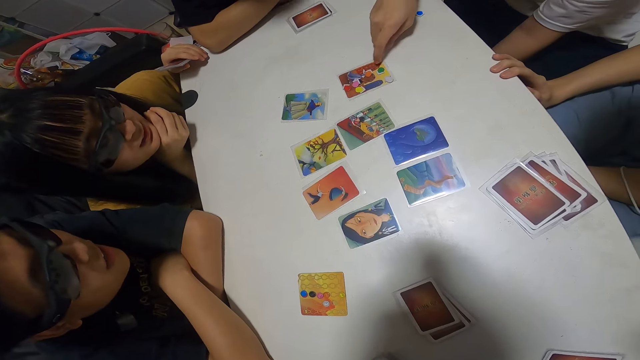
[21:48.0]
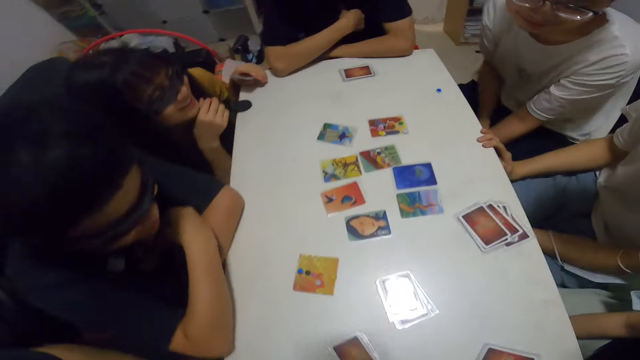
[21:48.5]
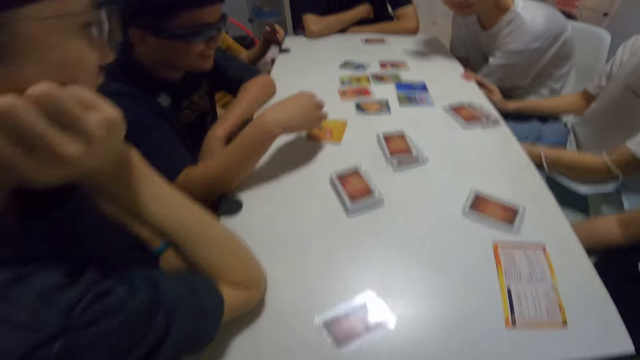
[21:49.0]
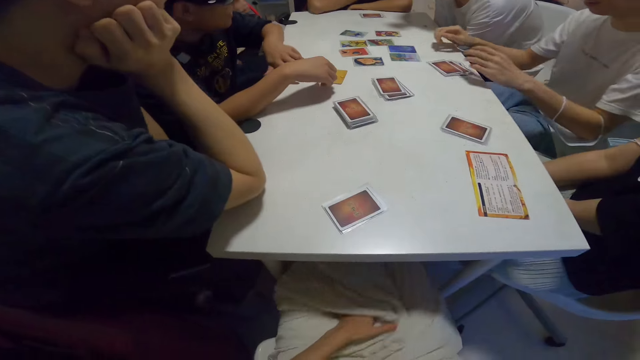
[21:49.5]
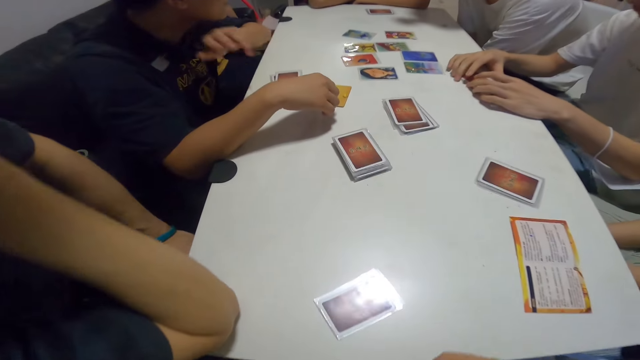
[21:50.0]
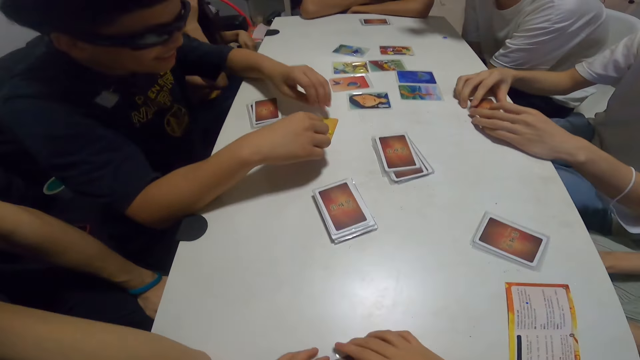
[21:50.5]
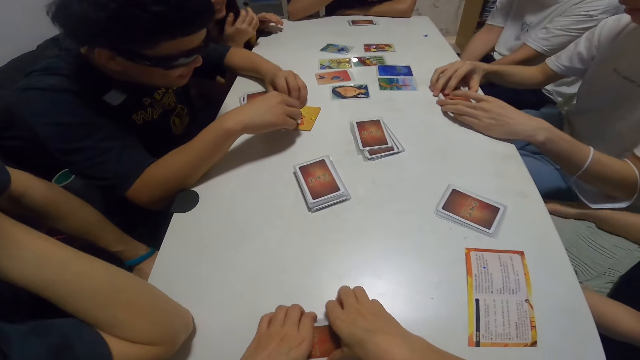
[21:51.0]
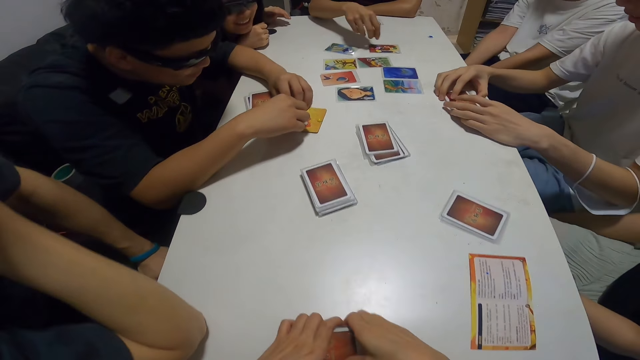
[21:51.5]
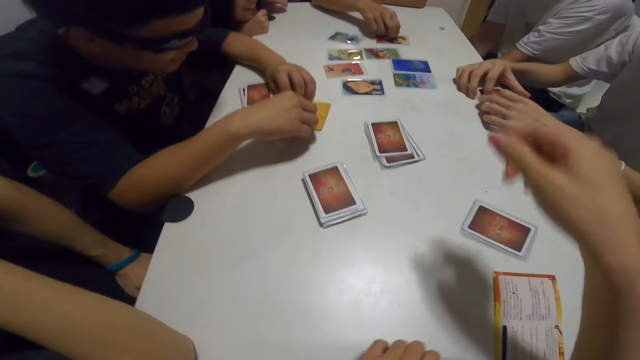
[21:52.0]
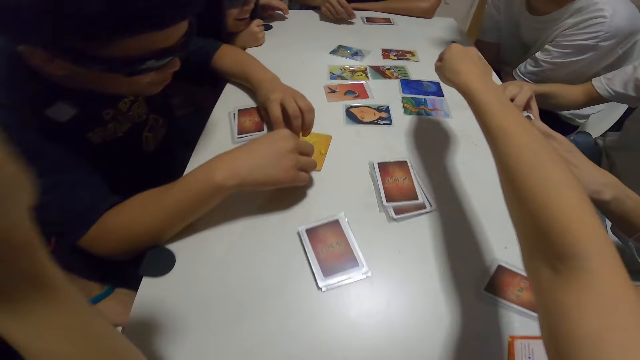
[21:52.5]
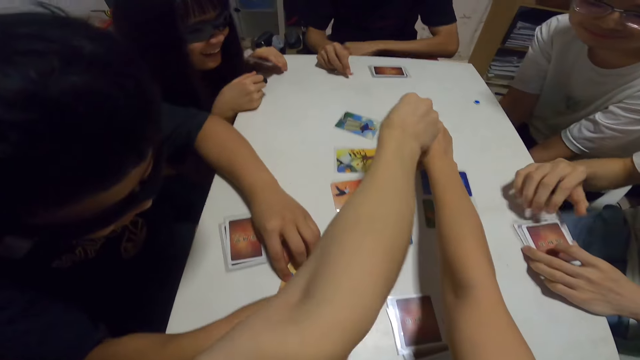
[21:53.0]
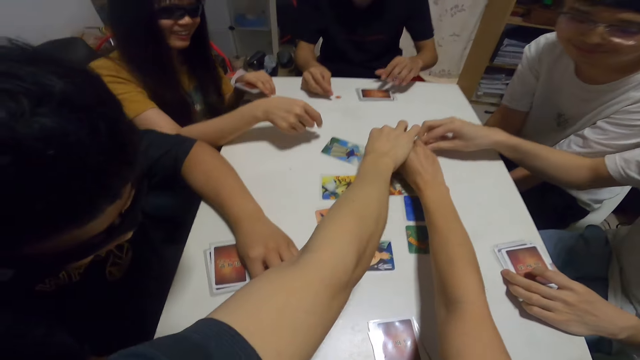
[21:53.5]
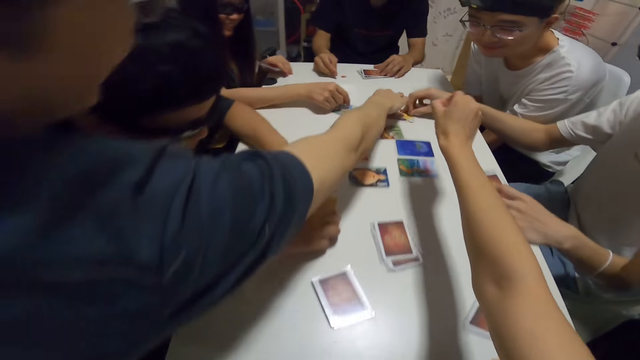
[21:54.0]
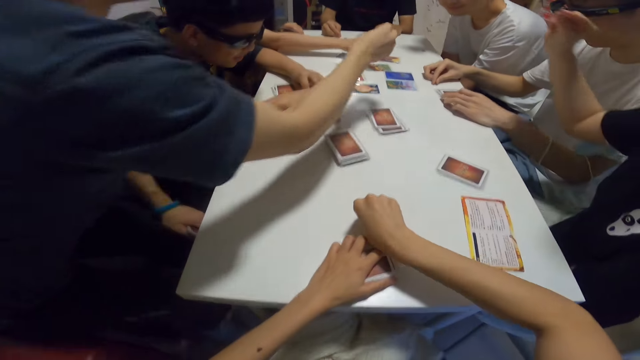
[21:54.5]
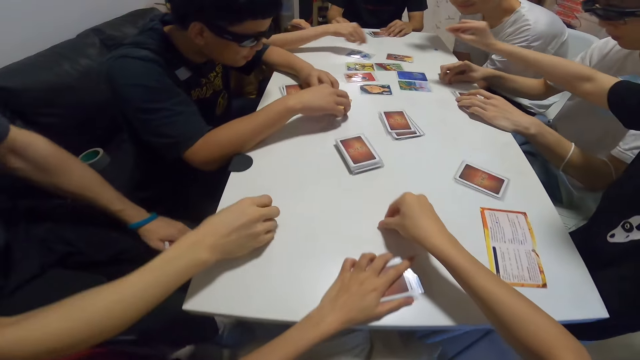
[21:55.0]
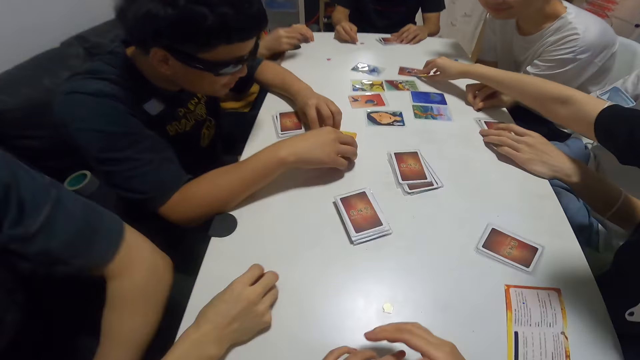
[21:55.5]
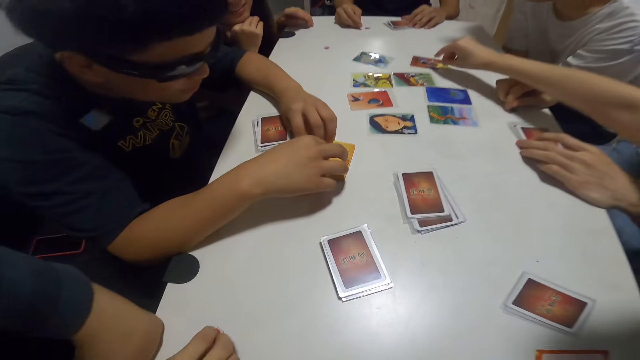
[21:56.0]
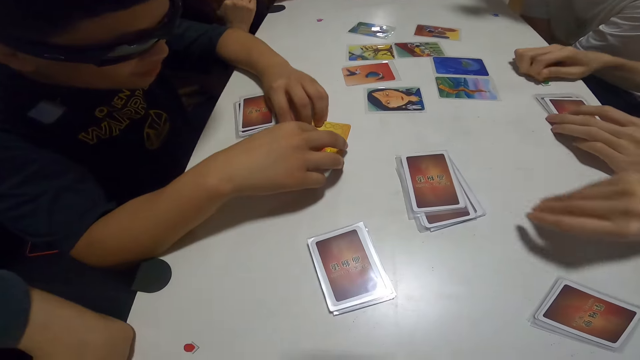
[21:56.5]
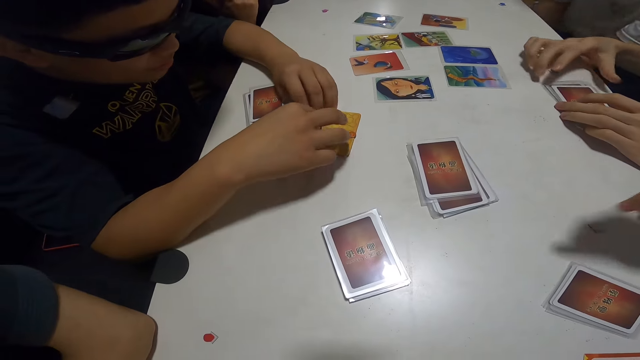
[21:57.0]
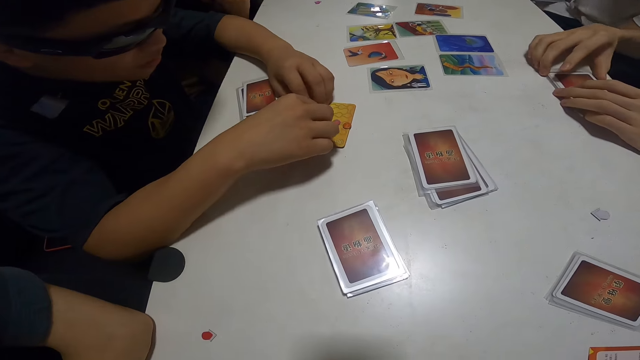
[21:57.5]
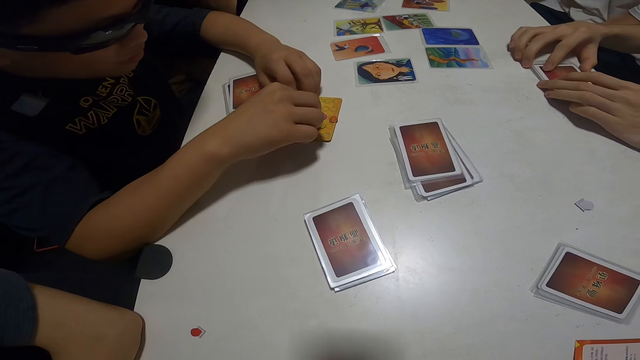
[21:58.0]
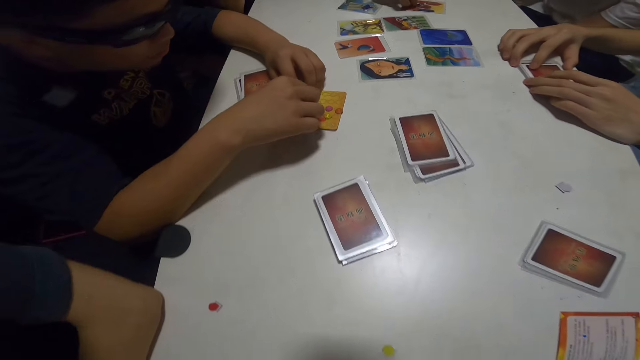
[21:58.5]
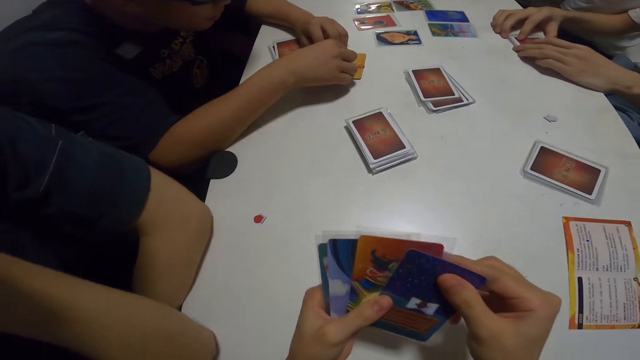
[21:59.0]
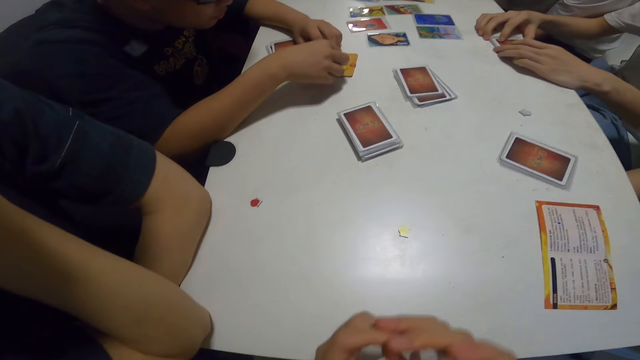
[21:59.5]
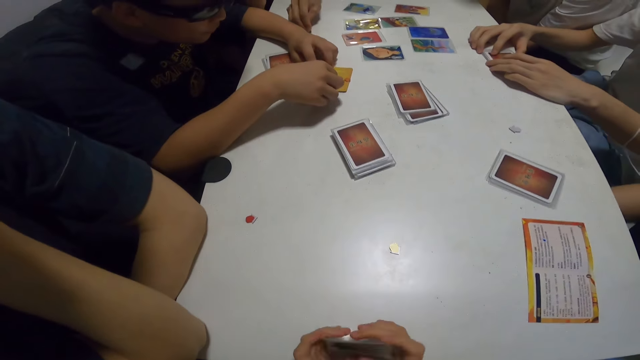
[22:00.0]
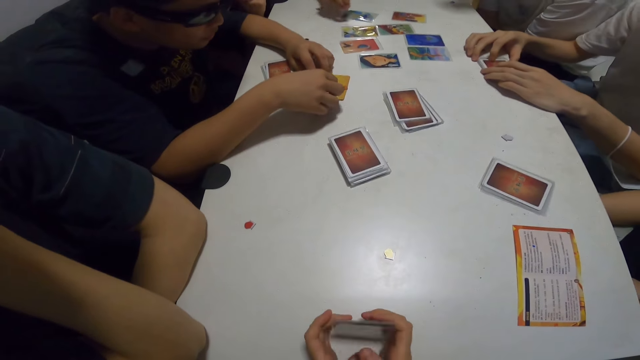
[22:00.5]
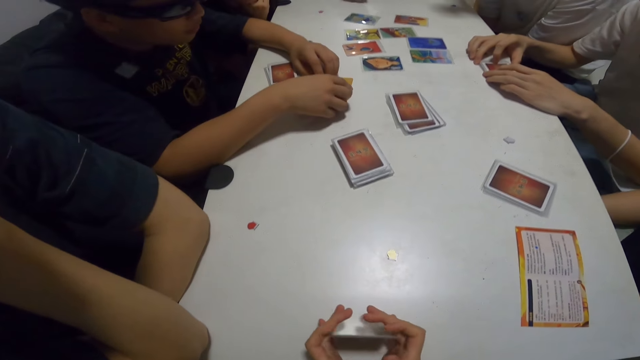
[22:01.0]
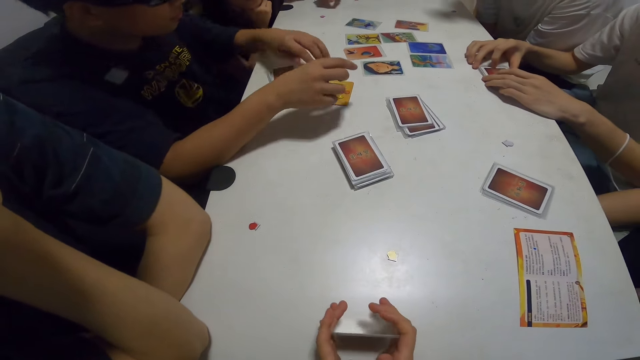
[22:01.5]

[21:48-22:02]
A person points at the card on the table. Another person moves back. A third person holds the assorted card with his hand. The second person moves her body. A fourth person holds the cards on the table. The third person moves his hand. The camera wearer picks up her cards on the table. The second person moves forward. A fifth person picks an assorted sticker card. The camera wearer picks a chip from the table. She picks an assorted sticker card. The fourth person picks an assorted sticker card. A sixth person picks an assorted sticker card. The camera wearer drops the chip on the table. The second person picks an assorted sticker card. A seventh person picks an assorted sticker card. The third person touches the assorted card. The seventh person places the assorted sticker card on the table. The fourth person holds the cards with his hands. The camera wearer shuffles the cards in her hands and sorts the cards. The fifth person places the assorted sticker card on the table. The camera wearer hits the cards on the table.

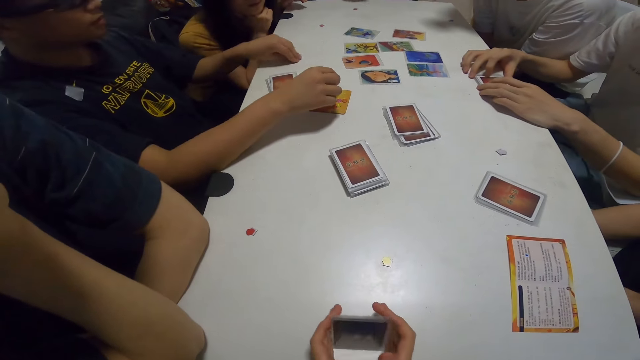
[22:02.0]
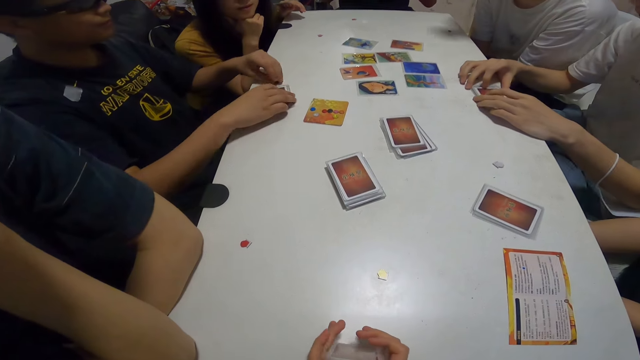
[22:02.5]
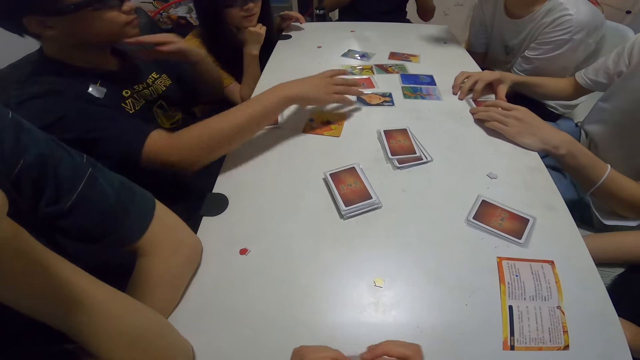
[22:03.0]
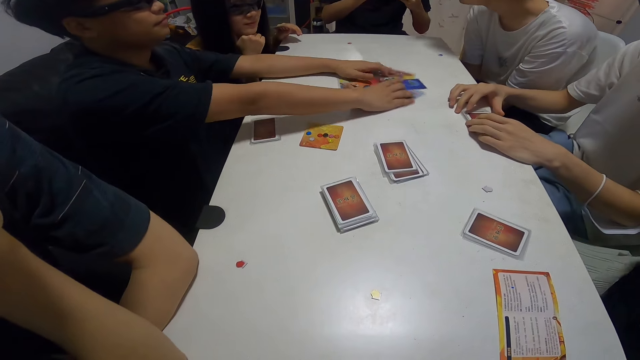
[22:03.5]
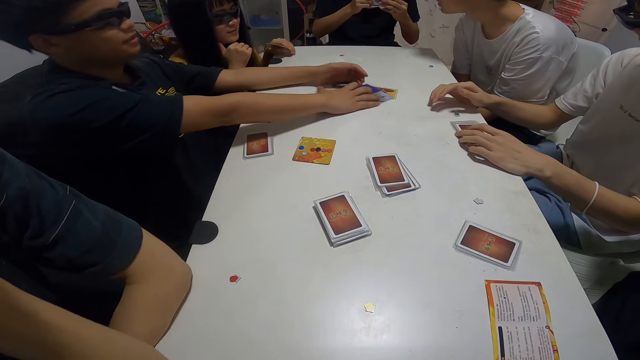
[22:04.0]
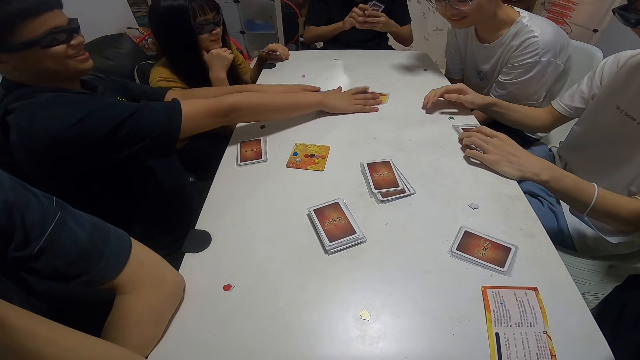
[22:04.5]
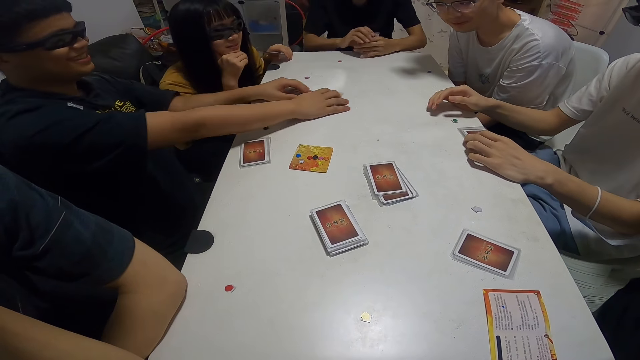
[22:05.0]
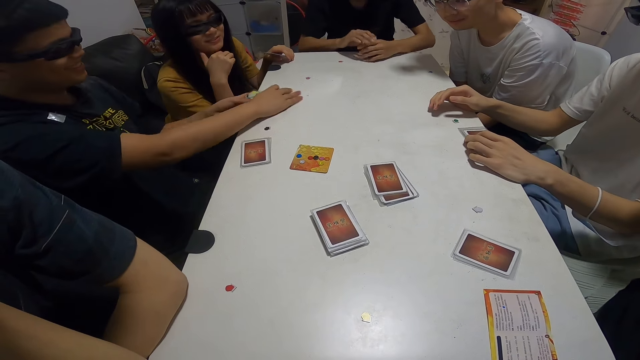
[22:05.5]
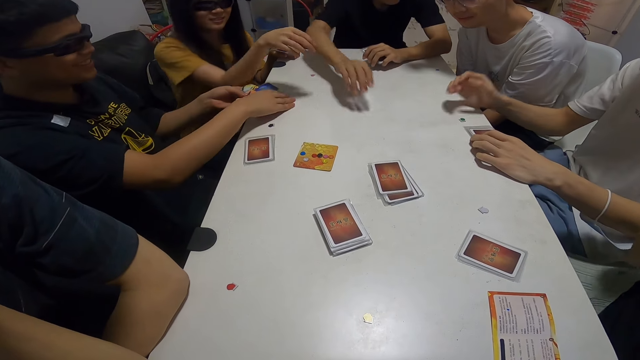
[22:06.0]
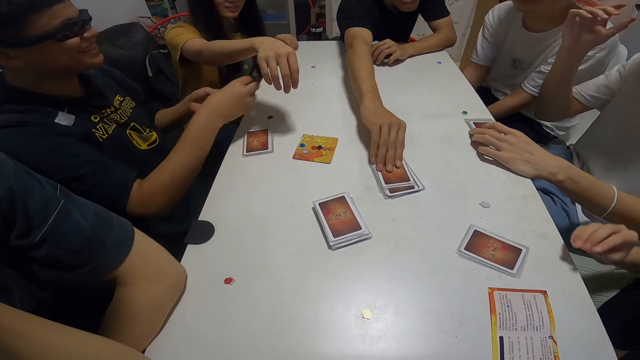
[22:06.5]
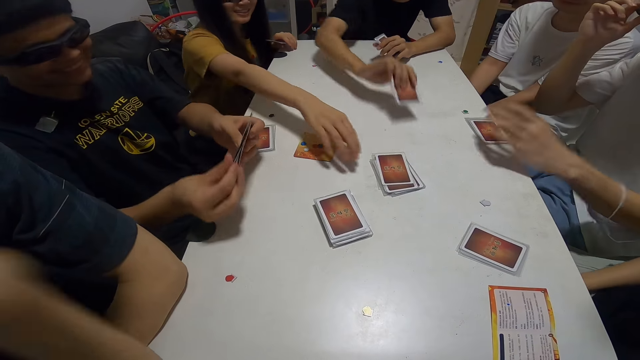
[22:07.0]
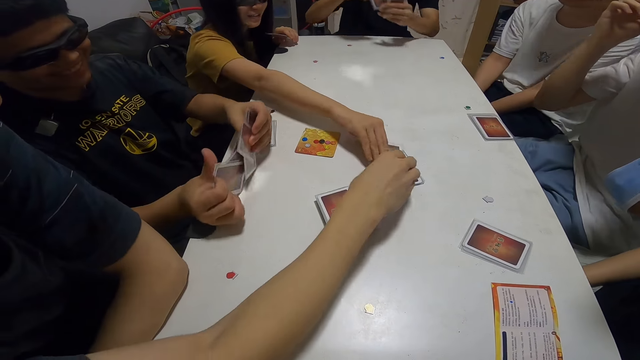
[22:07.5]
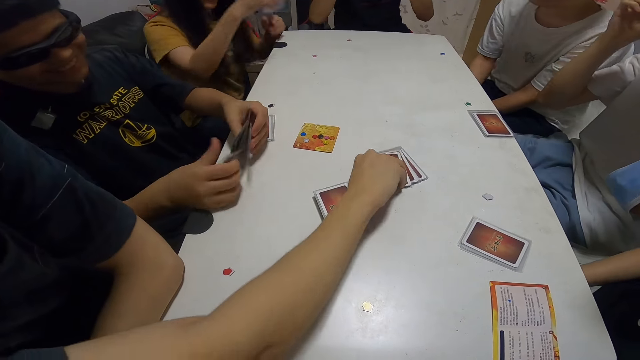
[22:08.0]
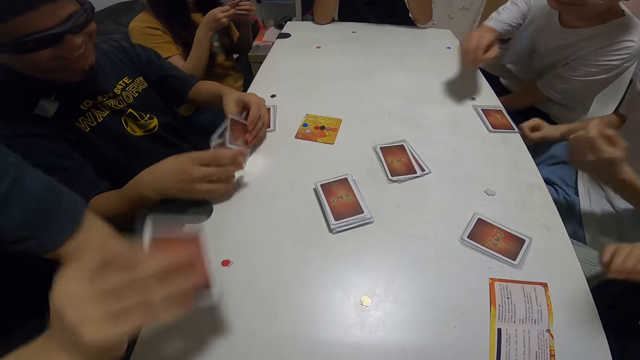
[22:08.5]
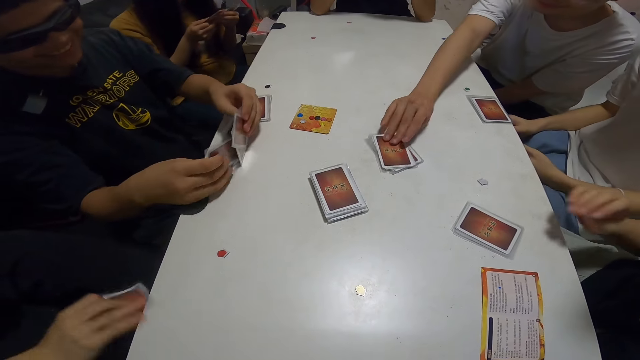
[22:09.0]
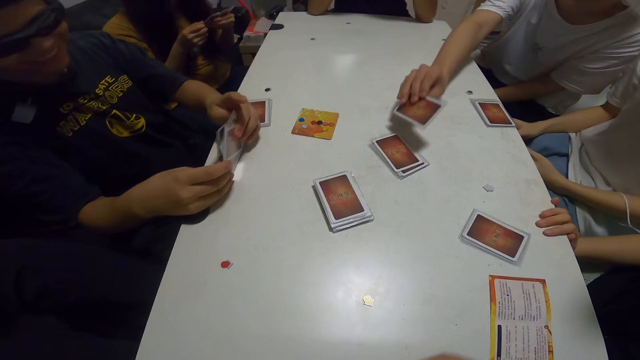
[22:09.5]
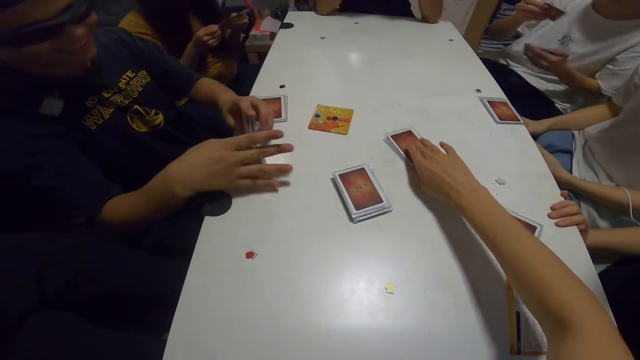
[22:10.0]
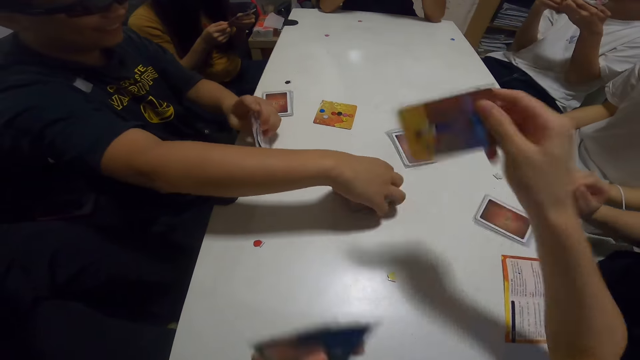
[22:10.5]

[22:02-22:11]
A person touches the assorted sticker card, scratches his chin and picks the cards on the table. Another person picks the card on the table. A third person picks the card on the table. A fourth person picks the card on the table. A fifth person picks the card on the table. The camera wearer picks a card from the table. The first person arranges the cards.
